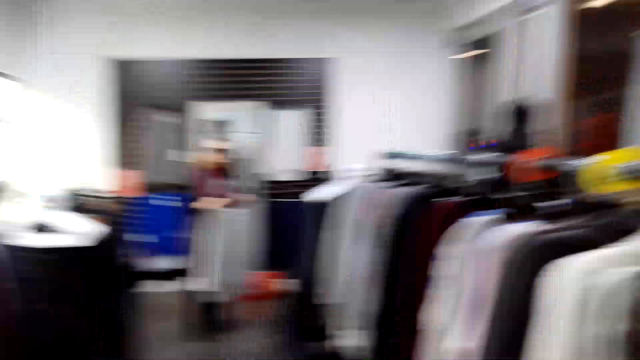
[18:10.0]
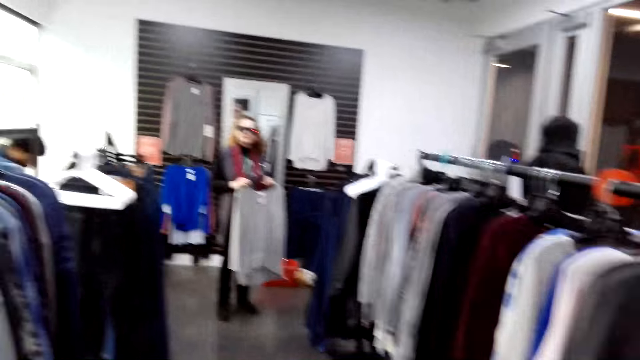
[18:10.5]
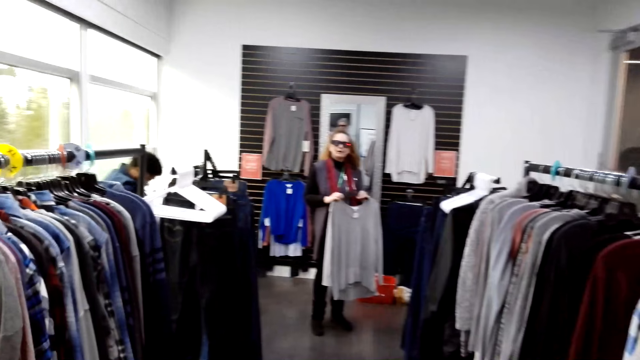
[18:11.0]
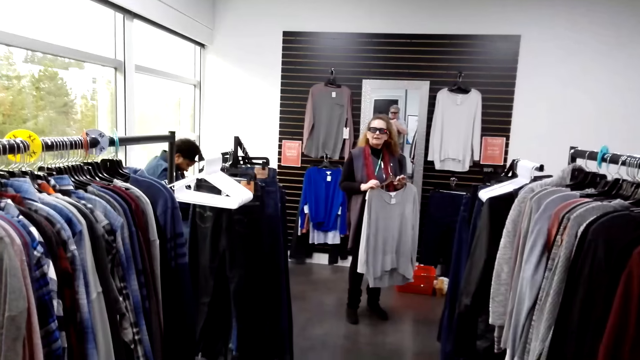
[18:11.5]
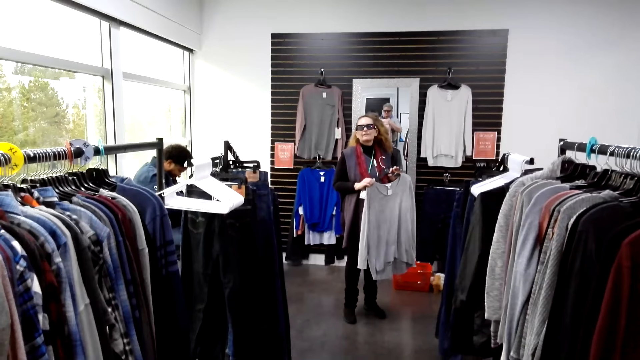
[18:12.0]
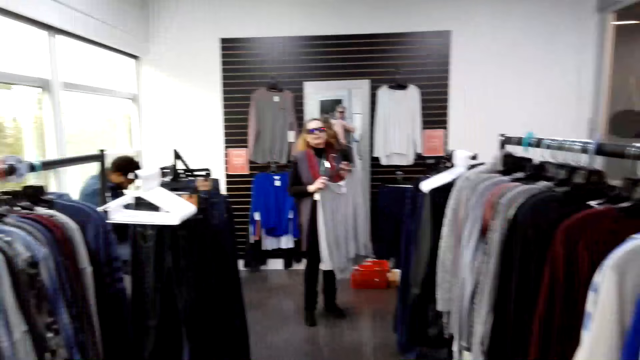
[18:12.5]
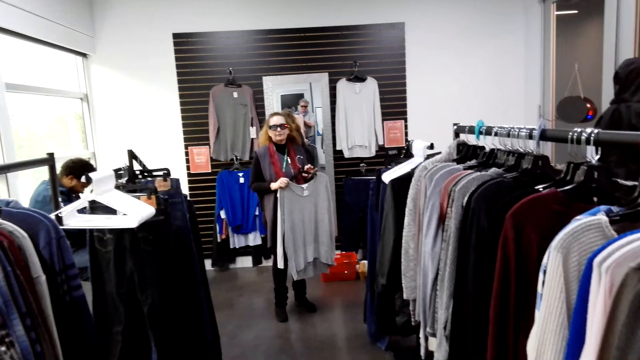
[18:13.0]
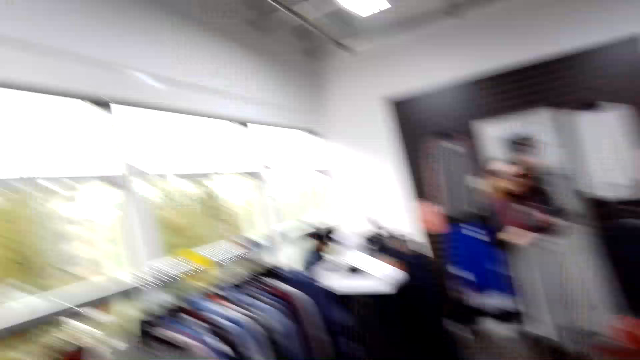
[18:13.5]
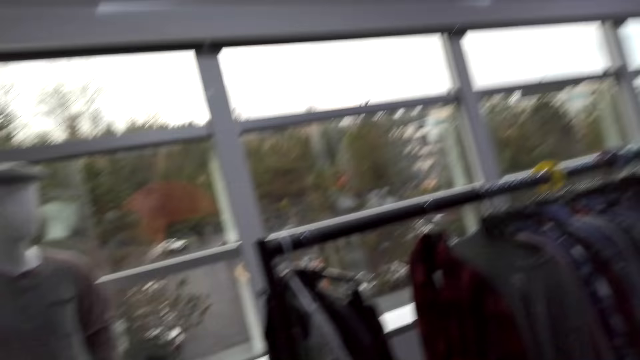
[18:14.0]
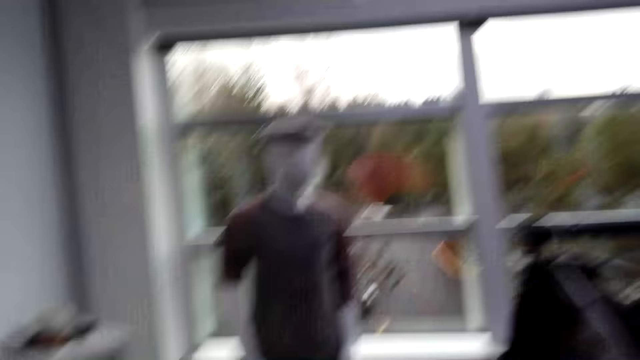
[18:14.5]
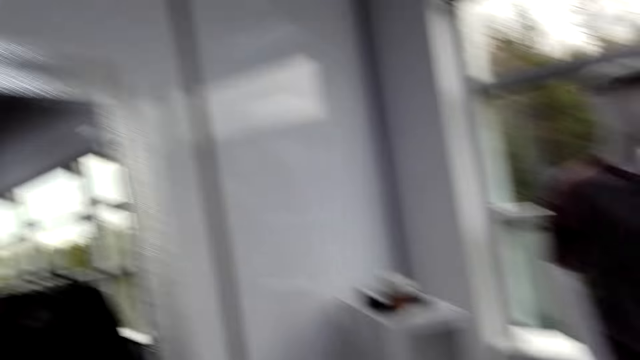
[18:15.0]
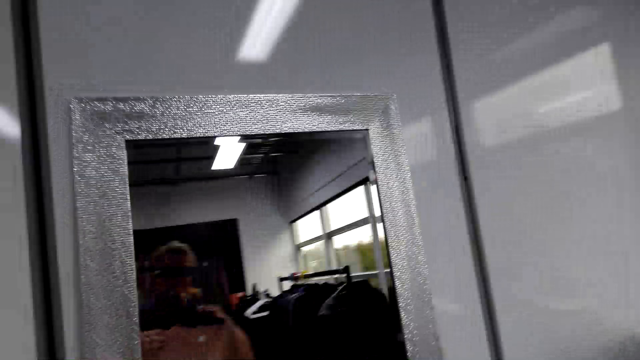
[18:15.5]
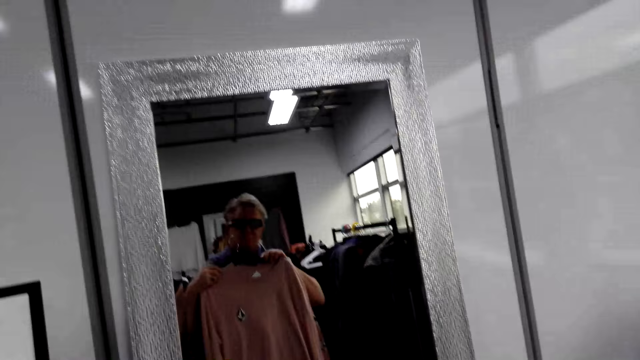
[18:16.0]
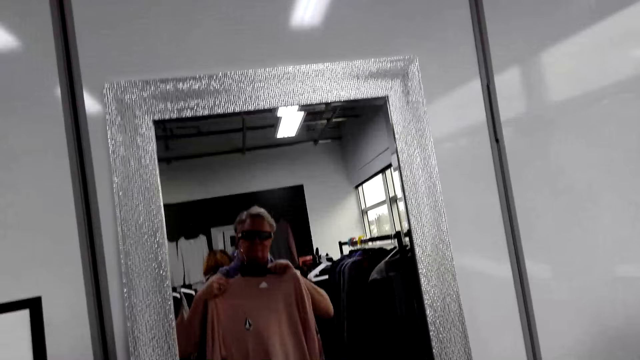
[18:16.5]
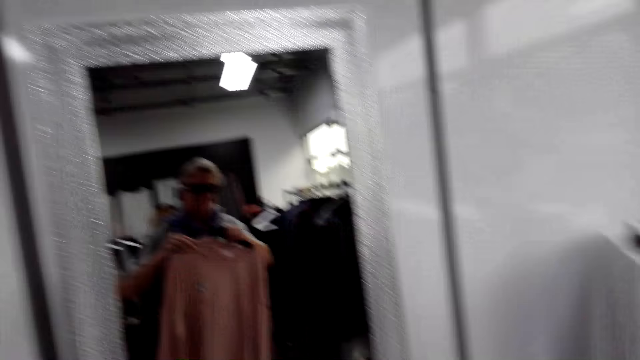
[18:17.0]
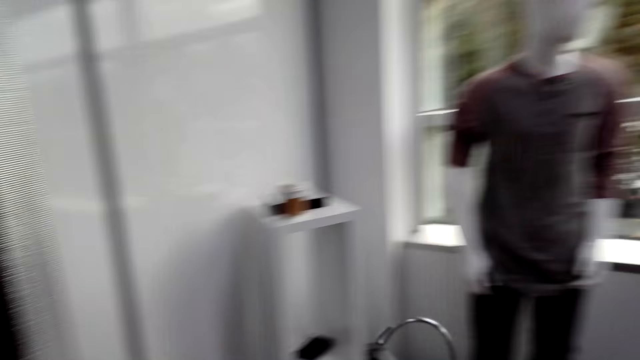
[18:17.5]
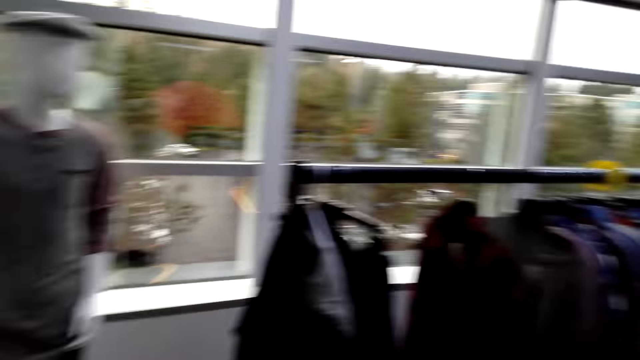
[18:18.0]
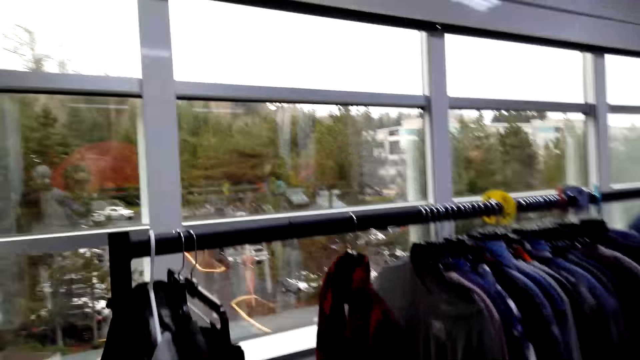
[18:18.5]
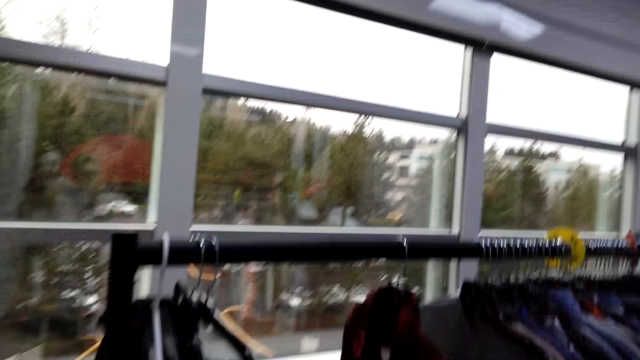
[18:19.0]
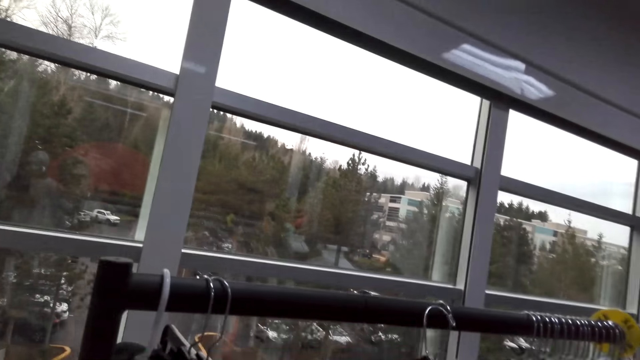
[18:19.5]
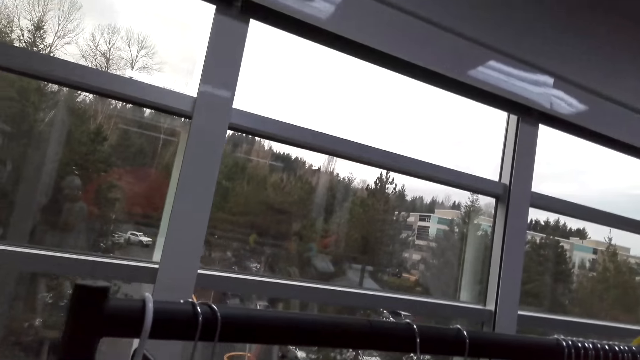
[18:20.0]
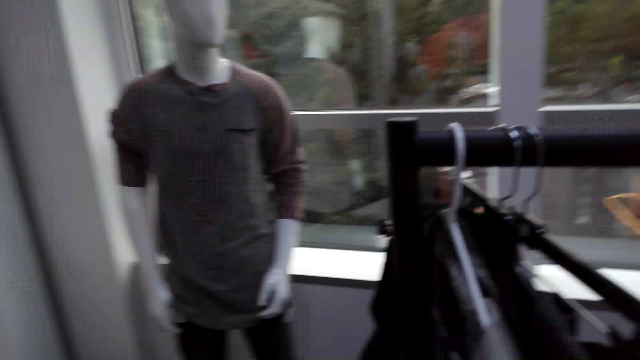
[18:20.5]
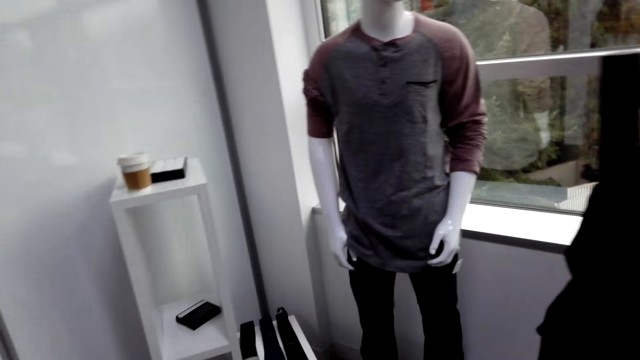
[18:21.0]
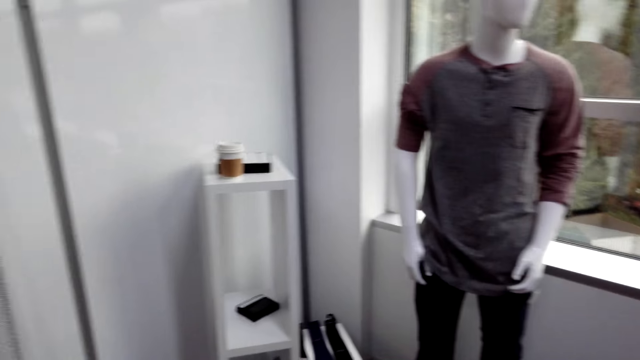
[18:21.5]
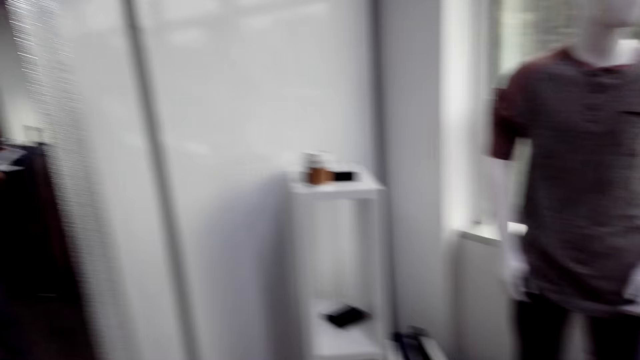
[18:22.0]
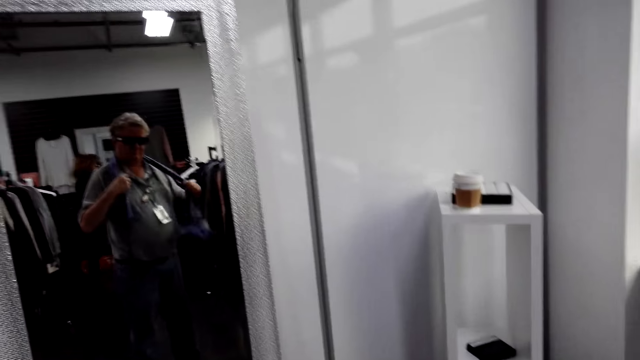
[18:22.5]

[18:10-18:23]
The camera wearer converses with a woman. They turn around. The woman converses with the camera wearer. The man holds a cloth. The camera wearer turns around. They look around the shop. They hold a cloth. They look at the mirror. They turn to the side. They turn around. They look around the shop. They hang the cloth.

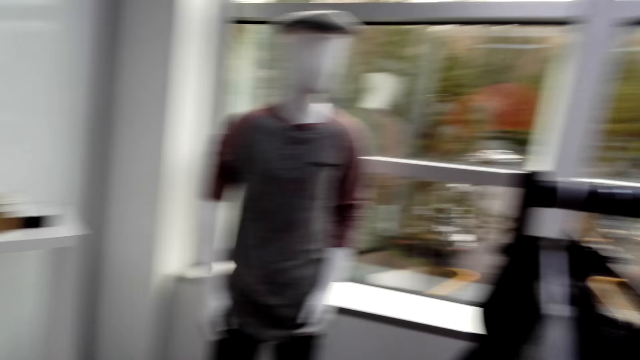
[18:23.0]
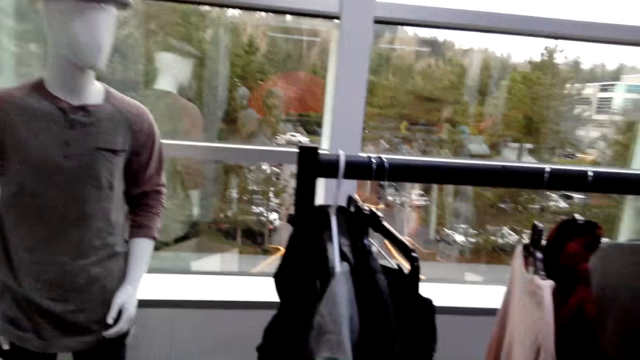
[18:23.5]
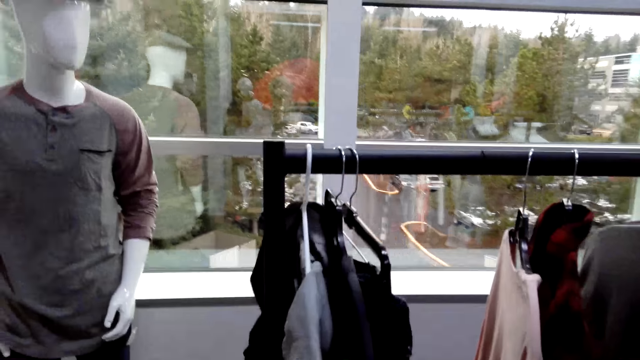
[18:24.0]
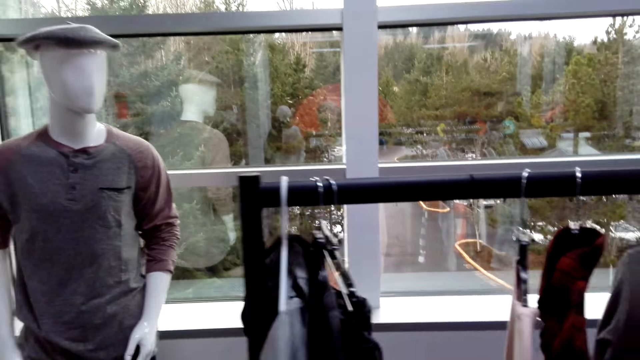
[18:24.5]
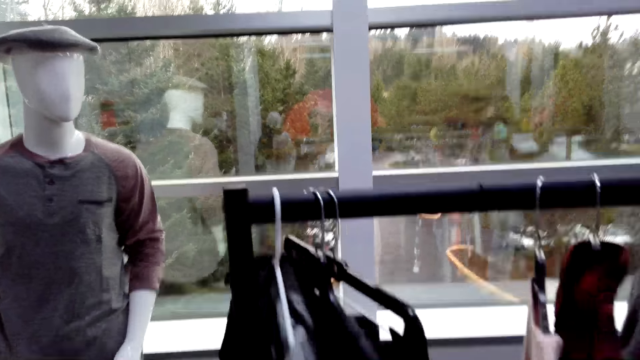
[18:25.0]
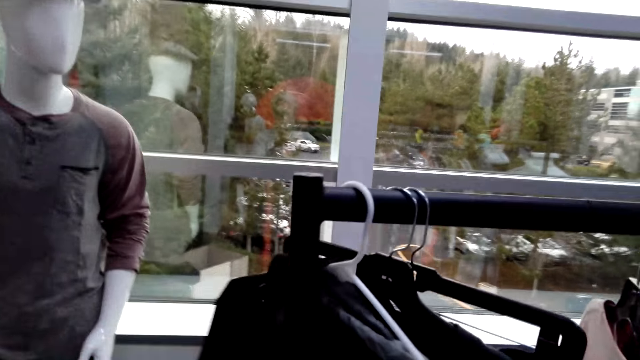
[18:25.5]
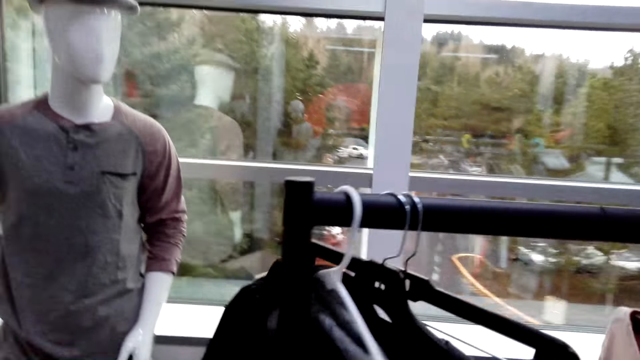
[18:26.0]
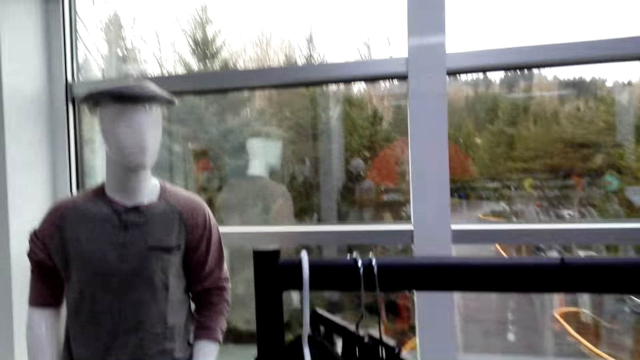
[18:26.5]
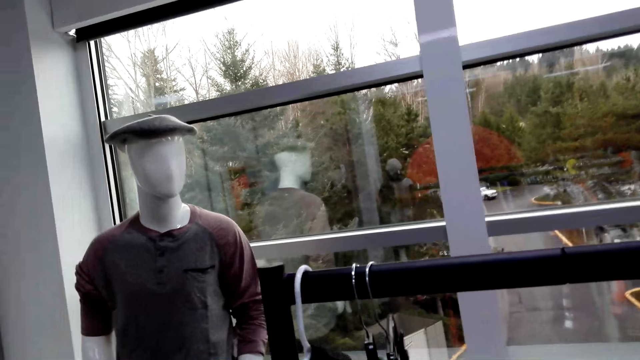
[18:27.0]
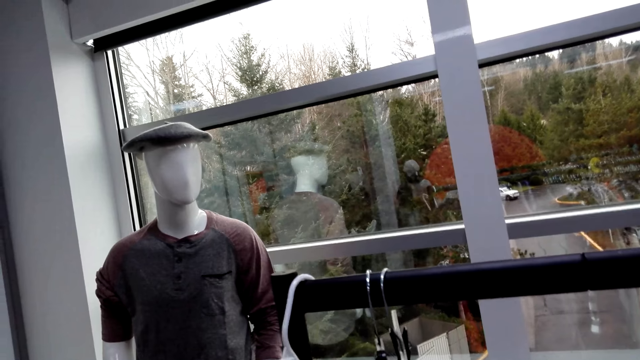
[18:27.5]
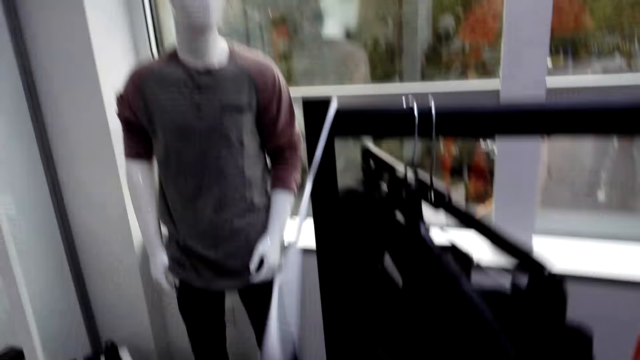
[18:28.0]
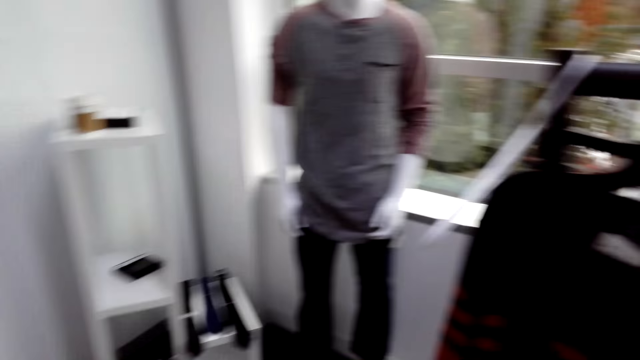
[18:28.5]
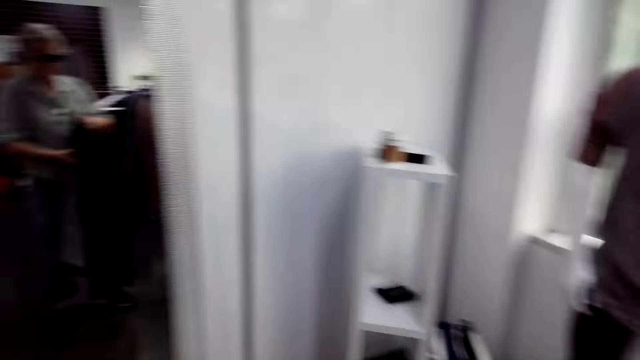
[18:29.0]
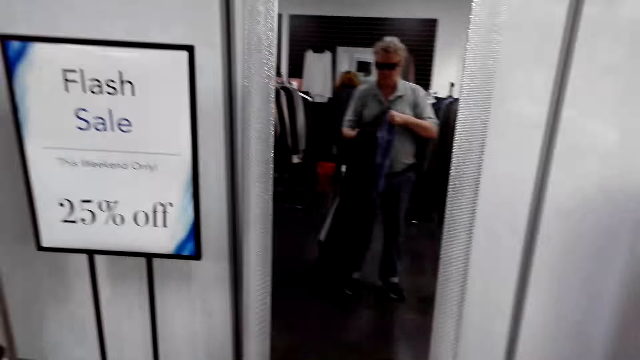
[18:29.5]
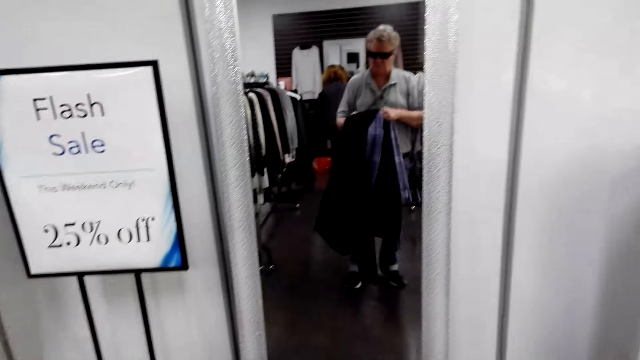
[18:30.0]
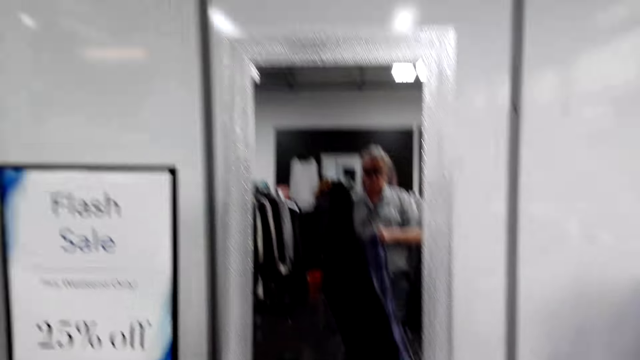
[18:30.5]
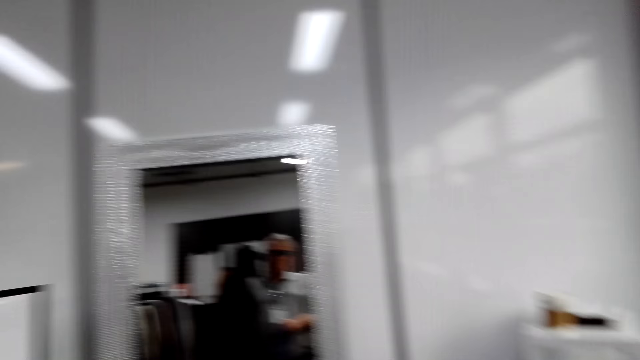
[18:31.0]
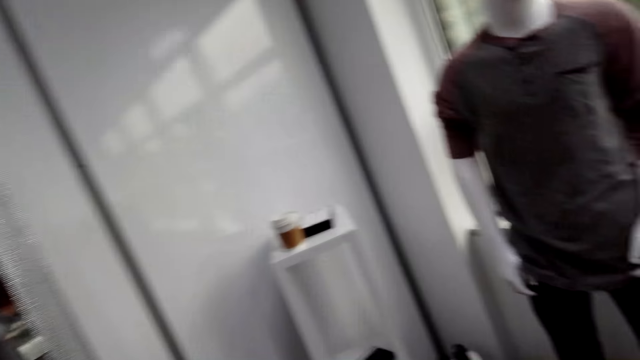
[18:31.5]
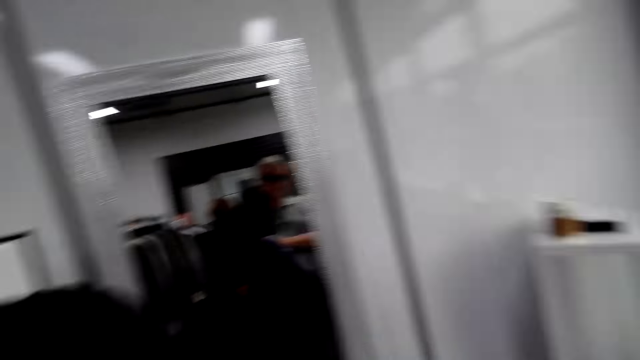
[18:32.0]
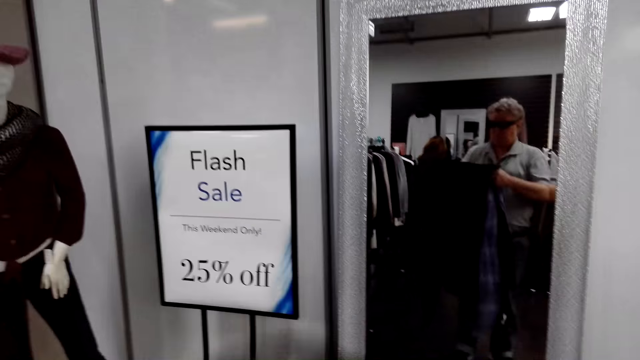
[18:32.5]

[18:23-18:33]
The camera wearer looks around the shop. They hold cloths on the hanger. They look at the piece of cloth. They turn to the side. They turn around. They hold a scarf. They hold a cloth. They put on the jacket. They turn around.
